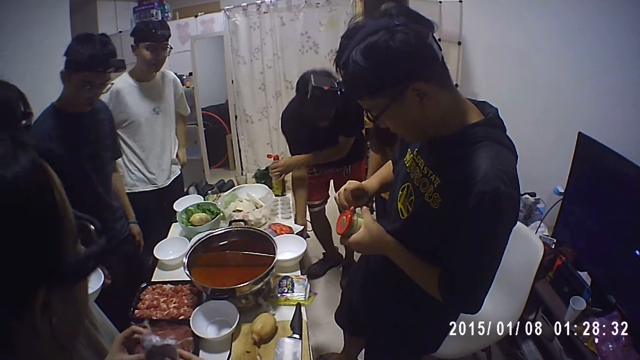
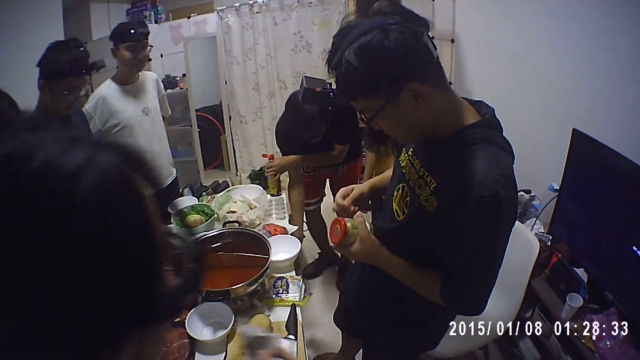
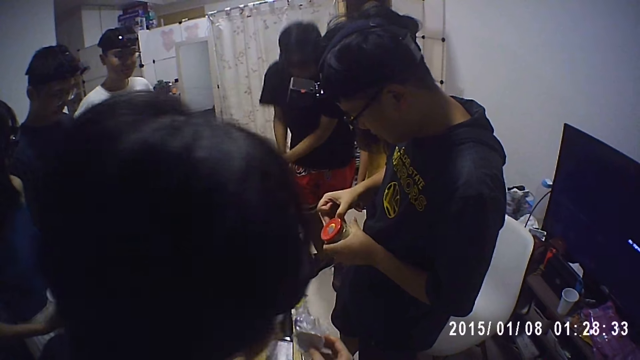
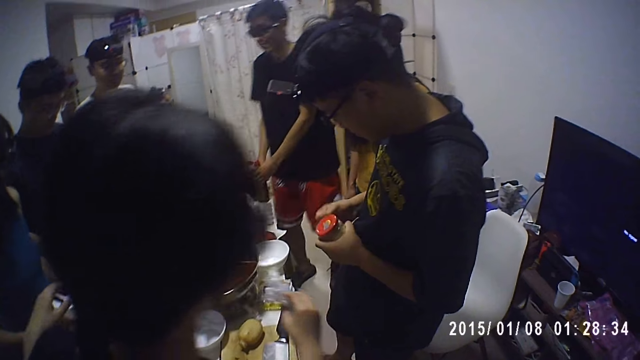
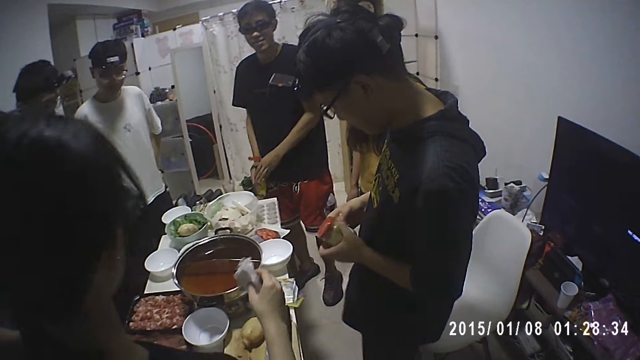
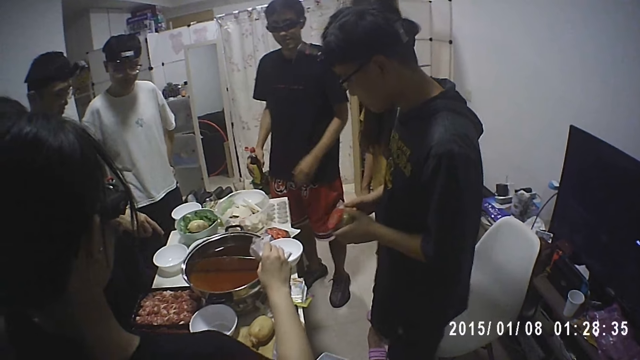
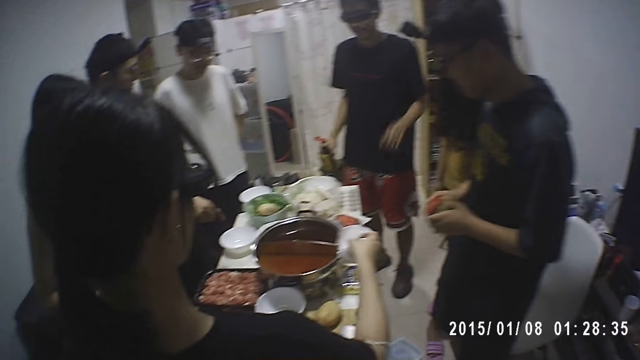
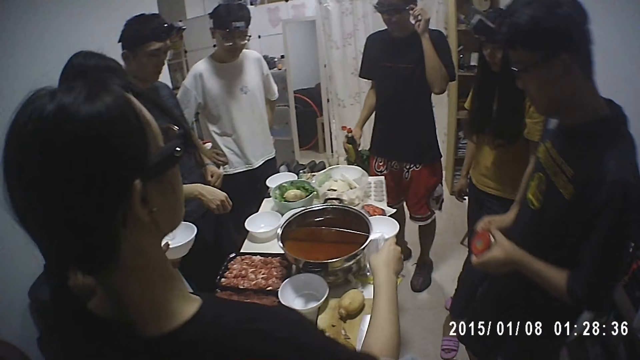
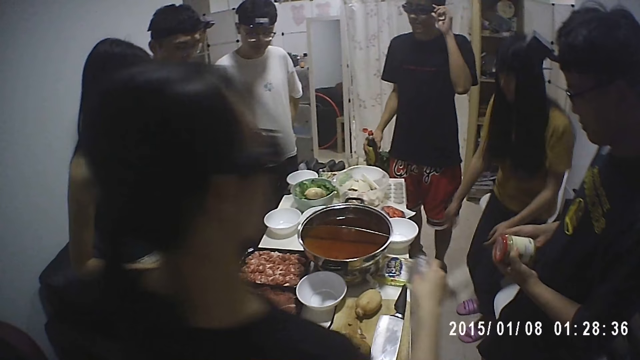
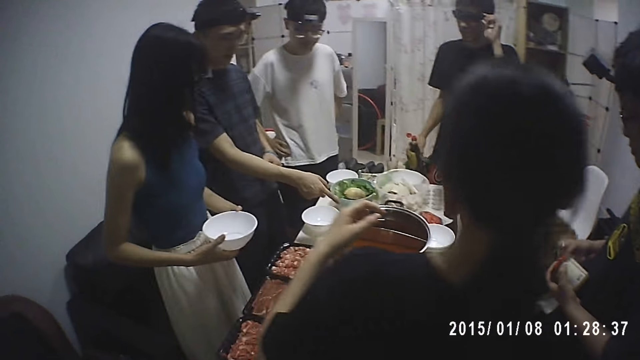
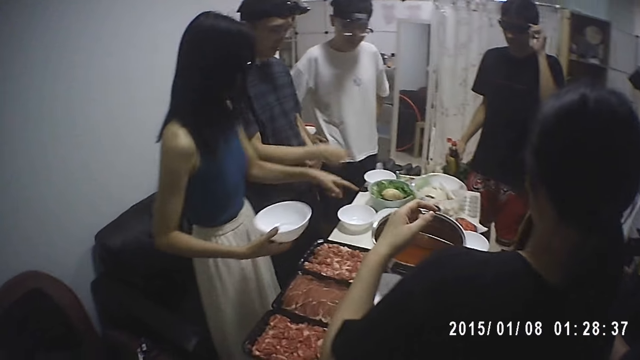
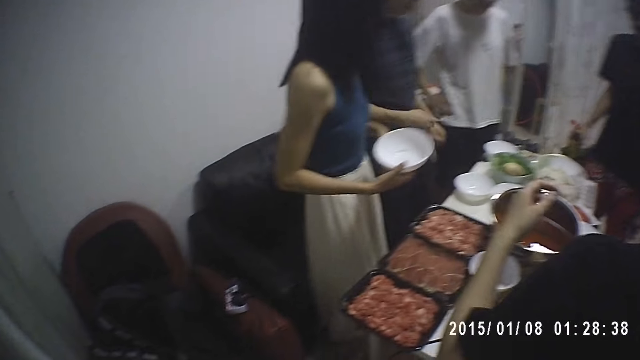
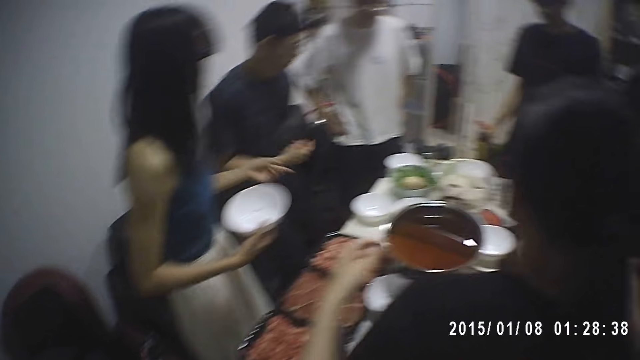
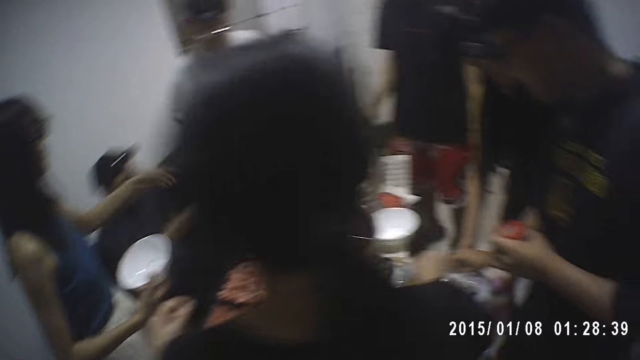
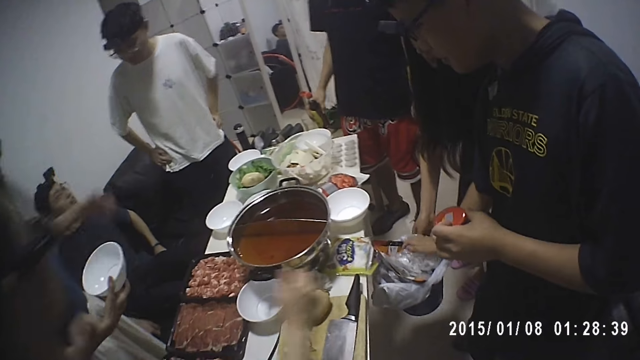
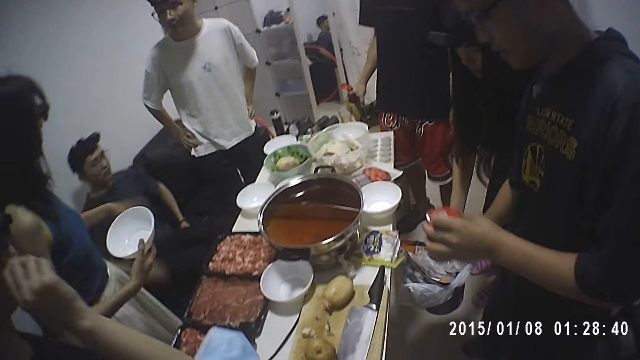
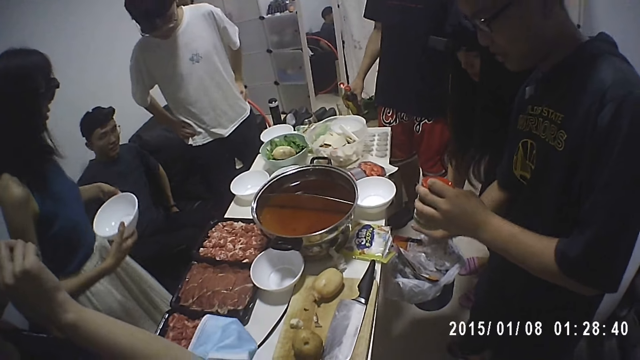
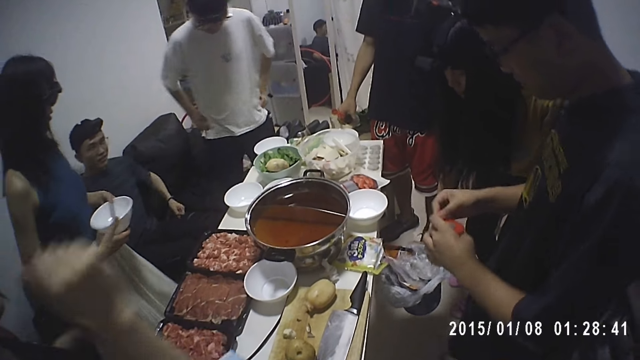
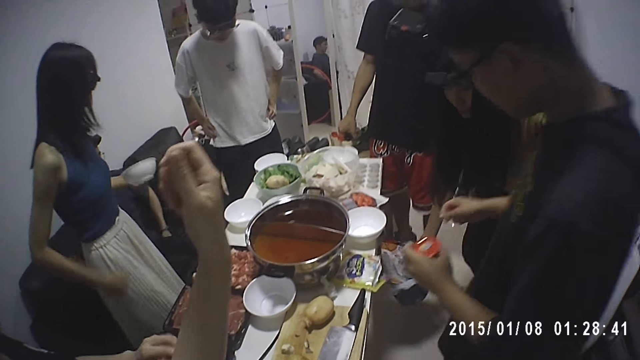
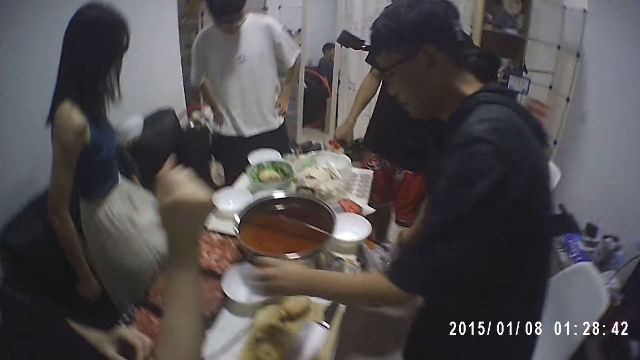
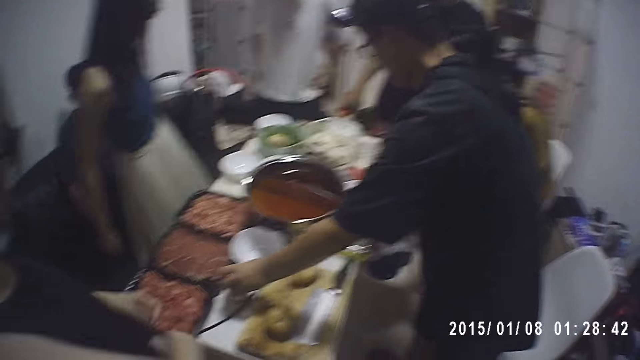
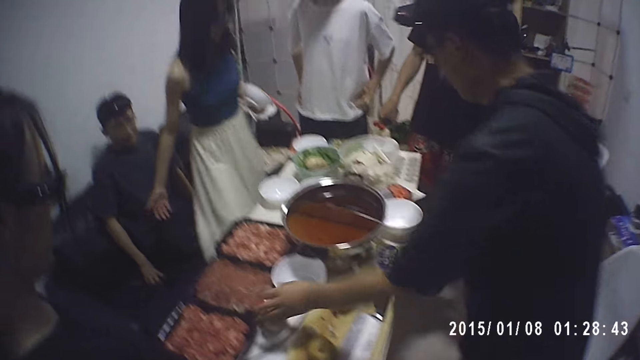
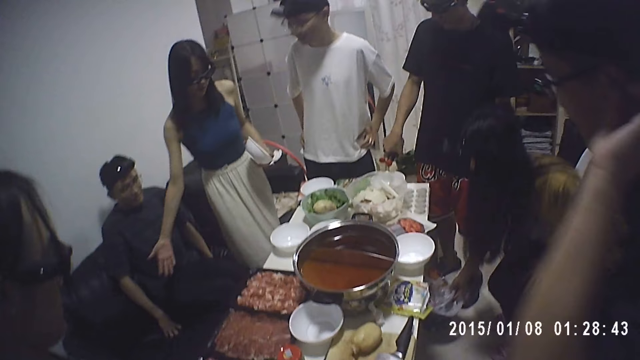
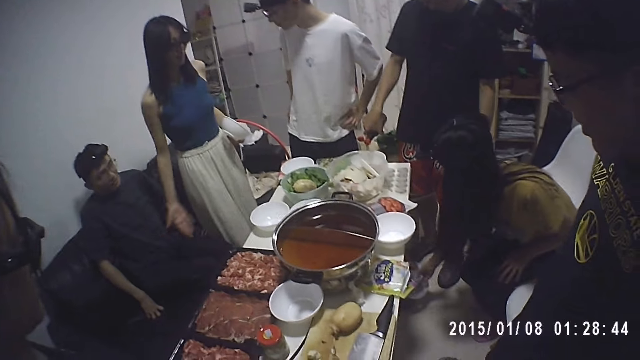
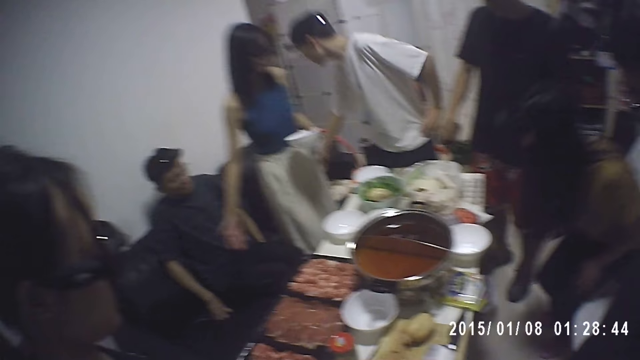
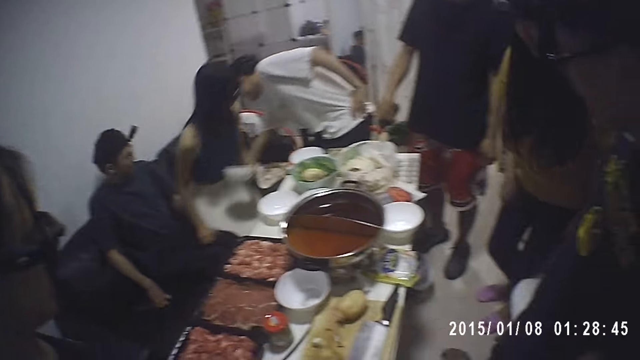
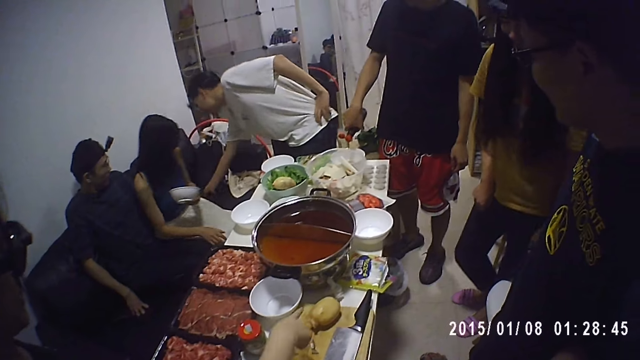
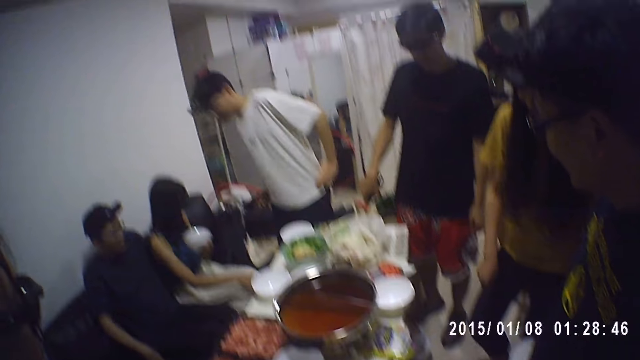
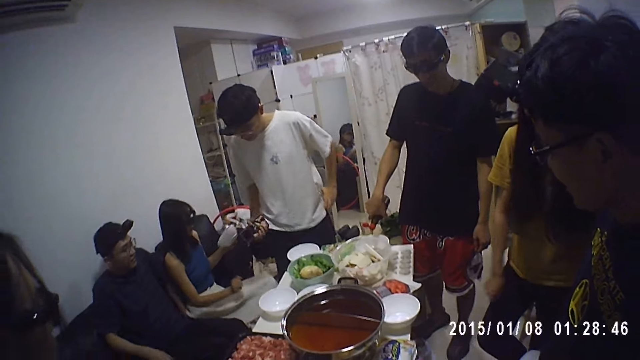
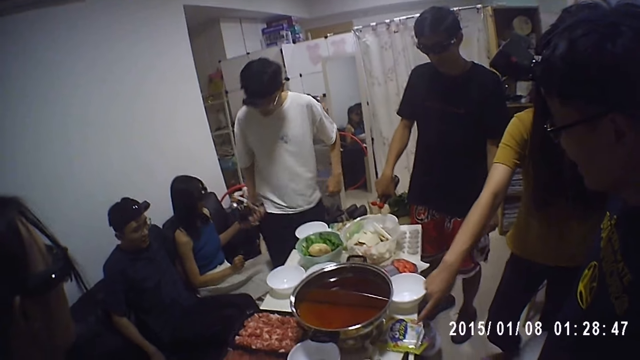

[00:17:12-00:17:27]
A man throws the nylon wrap of the sauce into the trash bin with his right hand. The man drops the jar of sauce on the table with his left hand. A woman drops the trash bin on the floor with her right hand. Another man pours sauce in the plate on the table with his right hand.

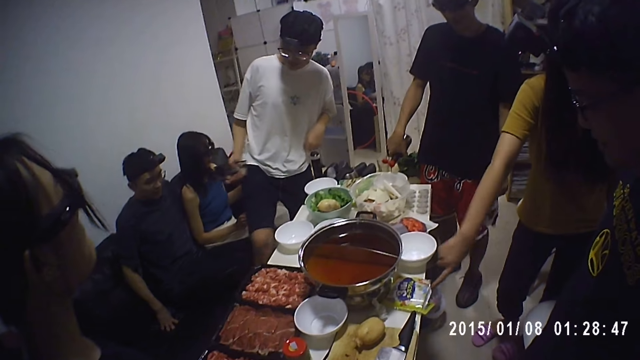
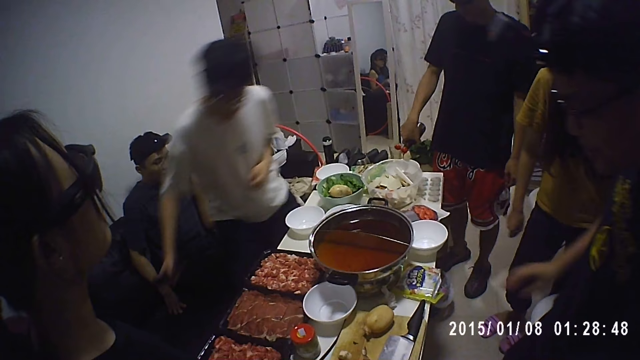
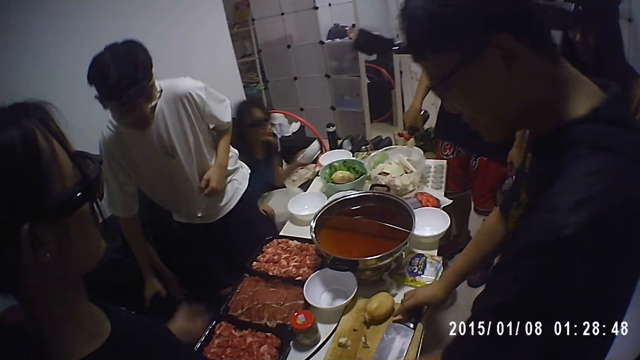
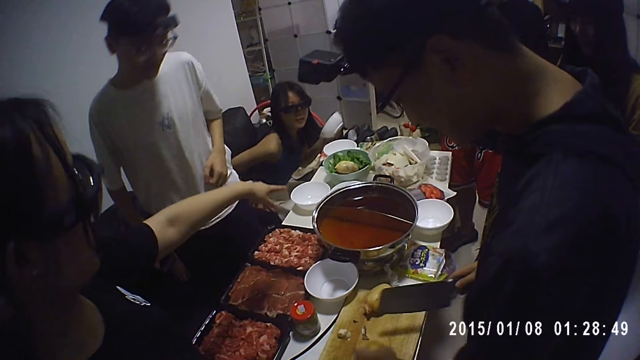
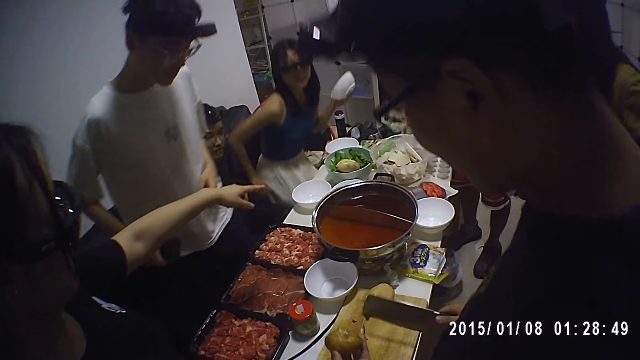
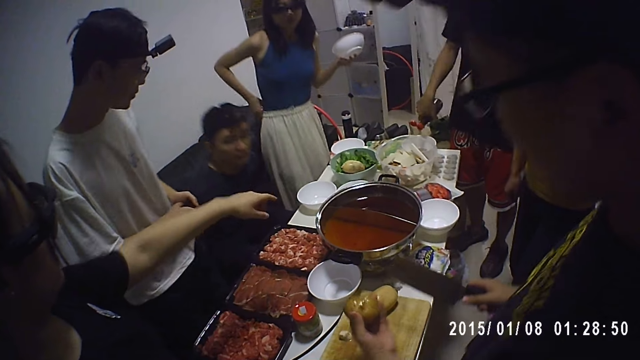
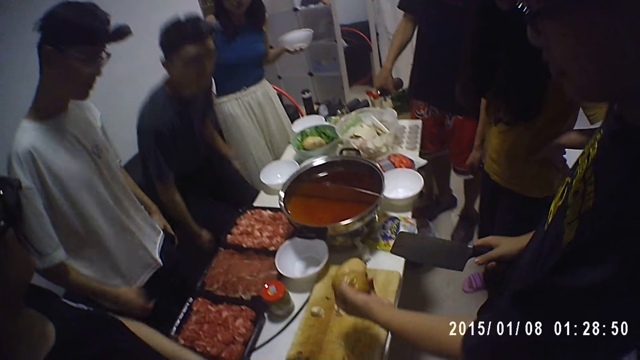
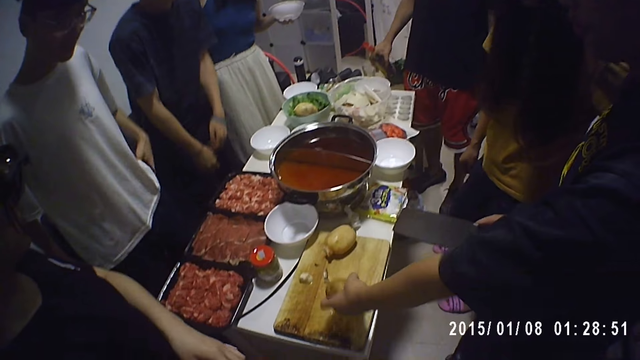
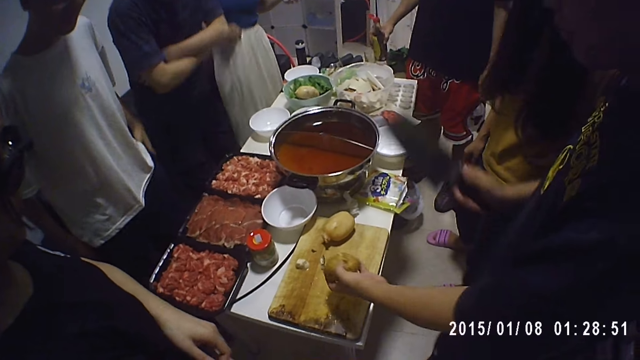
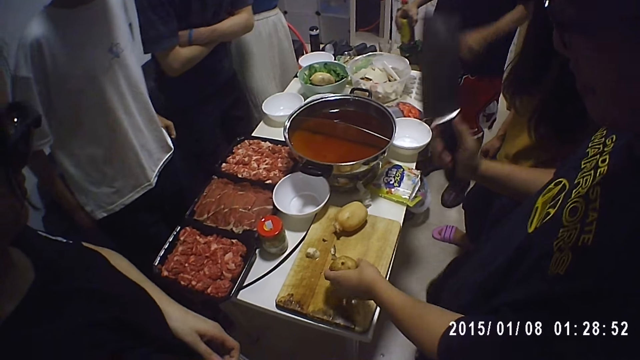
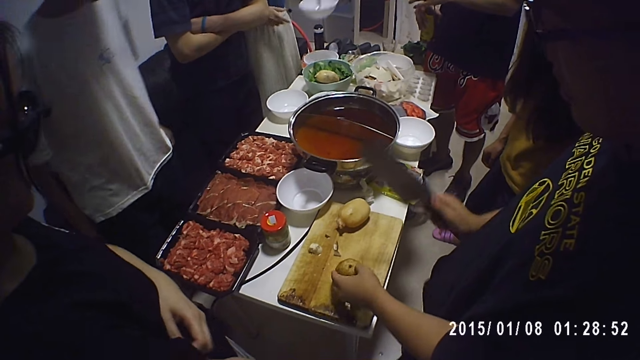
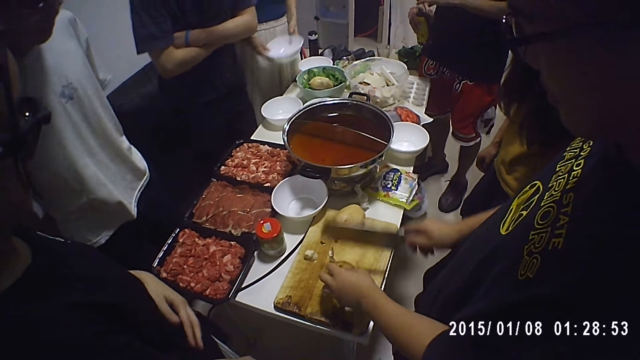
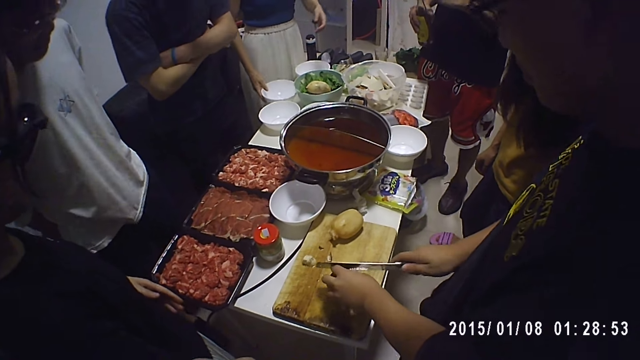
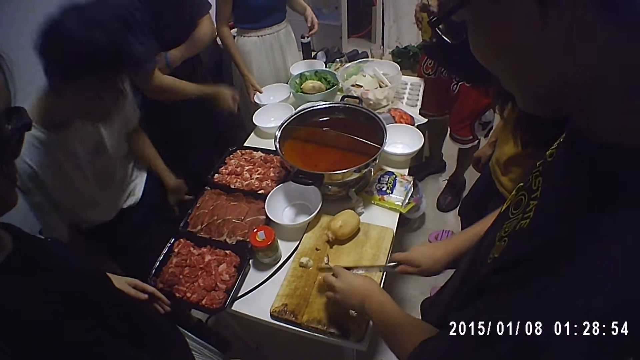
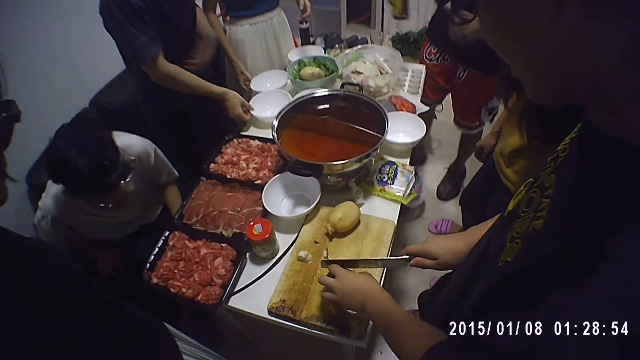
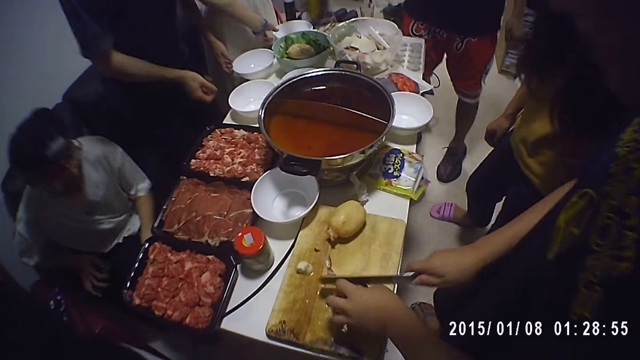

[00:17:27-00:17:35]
A man picks up the knife on the chopping board with his right hand. Another man closes the bottle of sauce with his left hand. A woman drops the plate in her right hand on the table. The first man cuts the potato on the chopping board with the knife in his right hand.
